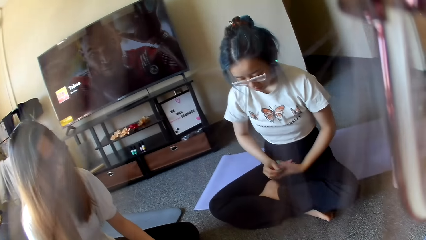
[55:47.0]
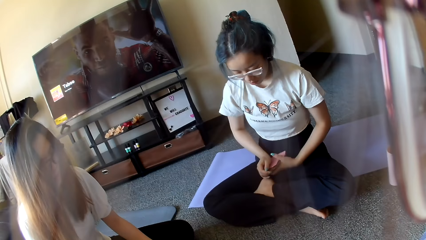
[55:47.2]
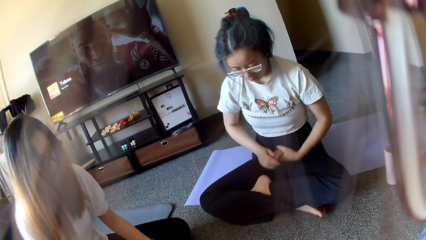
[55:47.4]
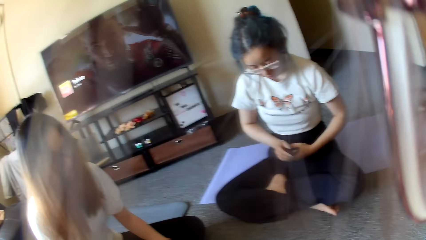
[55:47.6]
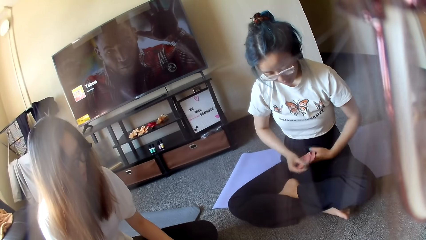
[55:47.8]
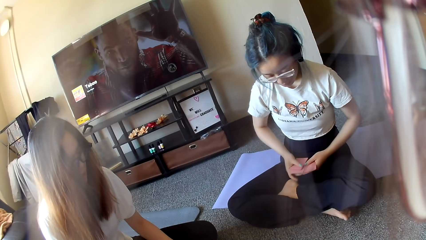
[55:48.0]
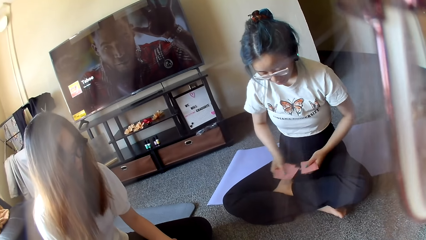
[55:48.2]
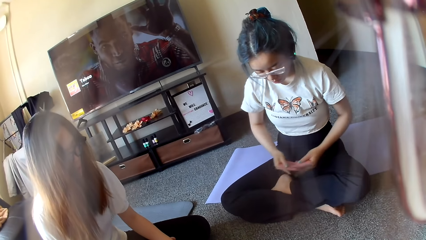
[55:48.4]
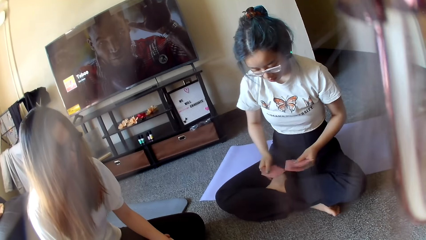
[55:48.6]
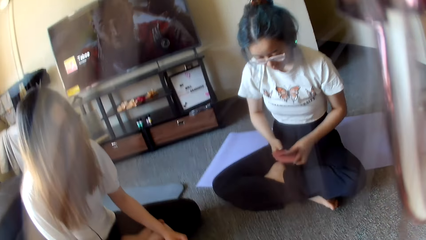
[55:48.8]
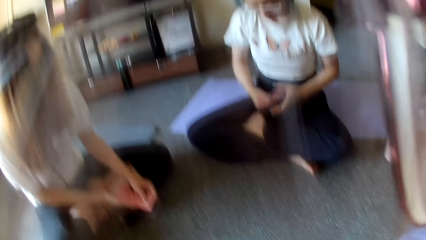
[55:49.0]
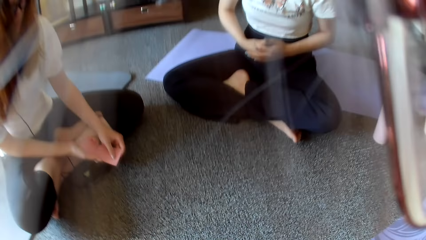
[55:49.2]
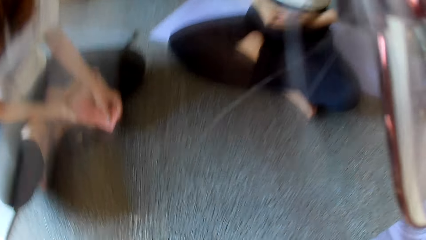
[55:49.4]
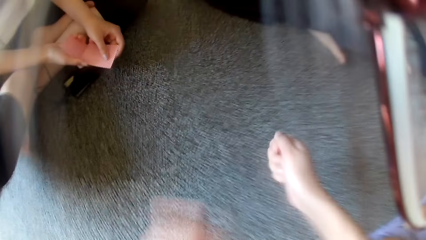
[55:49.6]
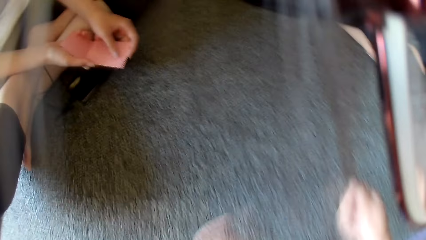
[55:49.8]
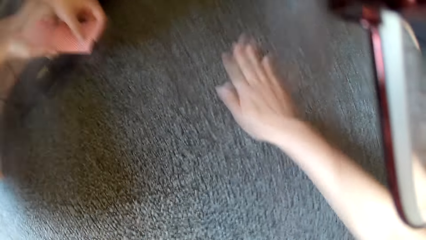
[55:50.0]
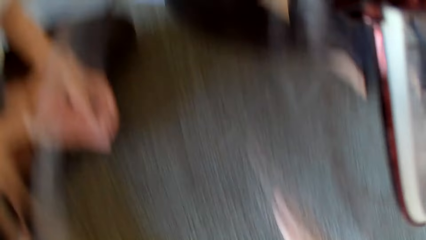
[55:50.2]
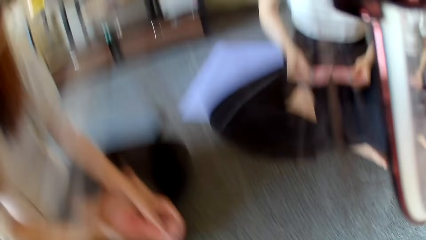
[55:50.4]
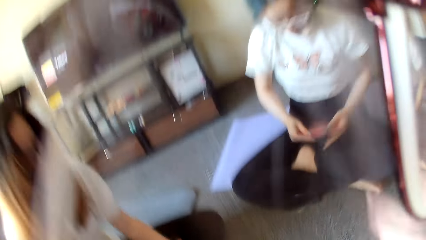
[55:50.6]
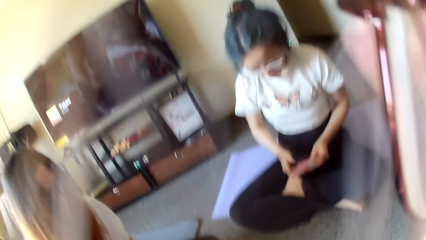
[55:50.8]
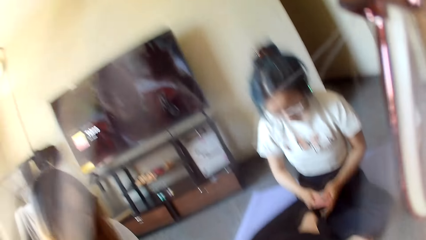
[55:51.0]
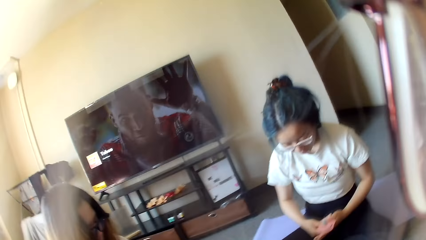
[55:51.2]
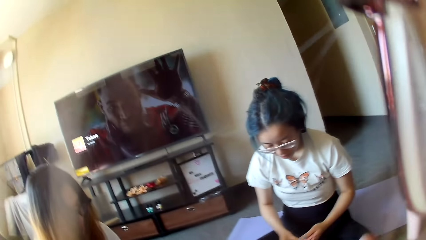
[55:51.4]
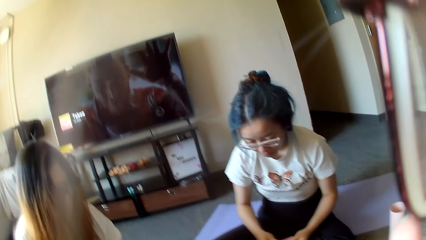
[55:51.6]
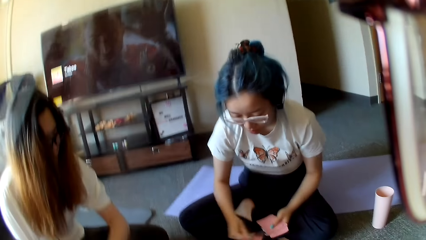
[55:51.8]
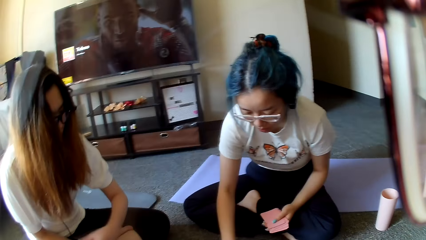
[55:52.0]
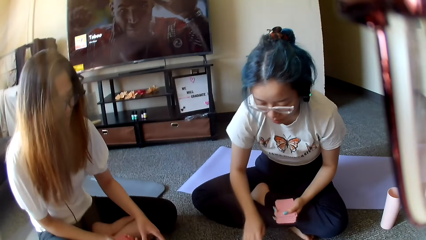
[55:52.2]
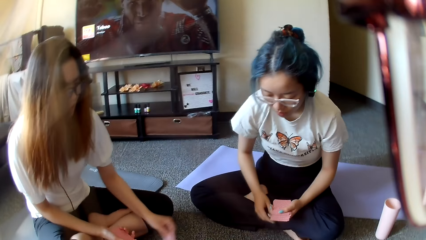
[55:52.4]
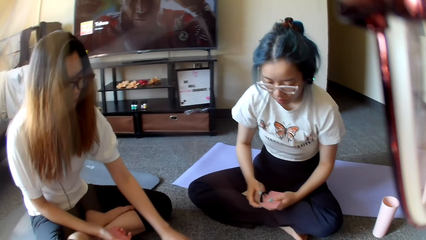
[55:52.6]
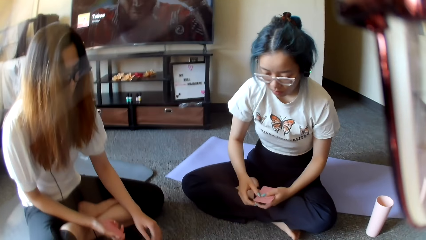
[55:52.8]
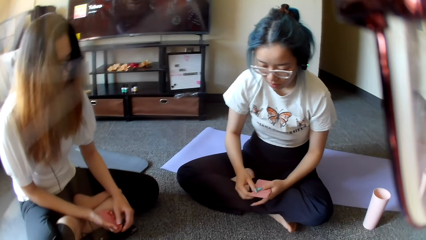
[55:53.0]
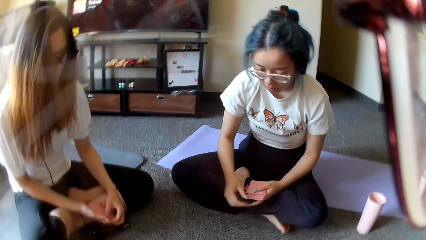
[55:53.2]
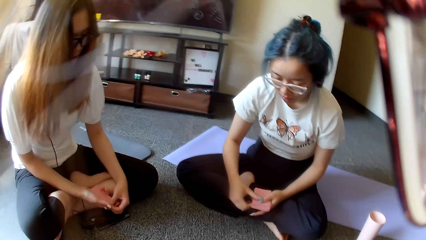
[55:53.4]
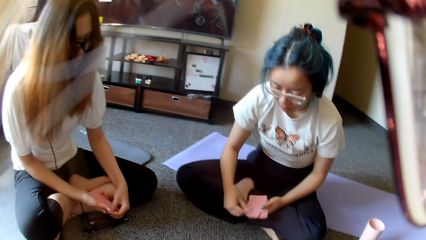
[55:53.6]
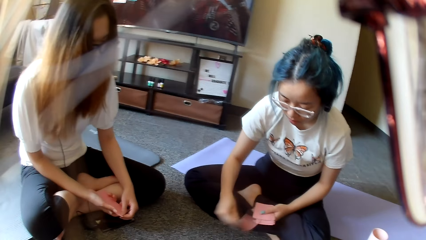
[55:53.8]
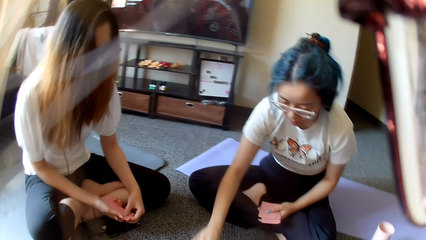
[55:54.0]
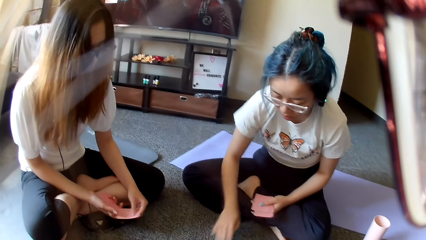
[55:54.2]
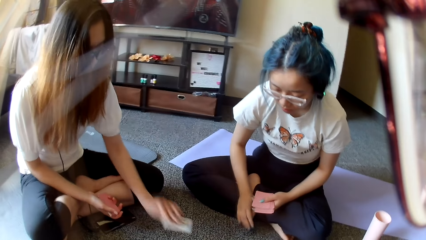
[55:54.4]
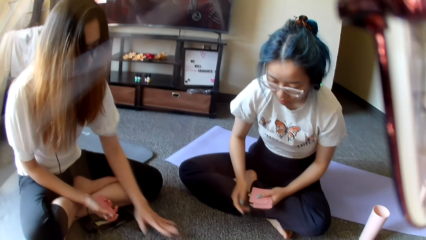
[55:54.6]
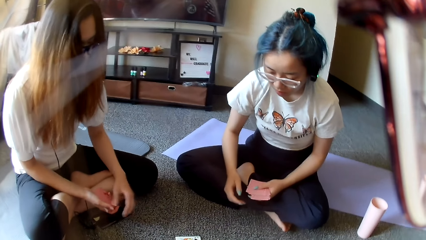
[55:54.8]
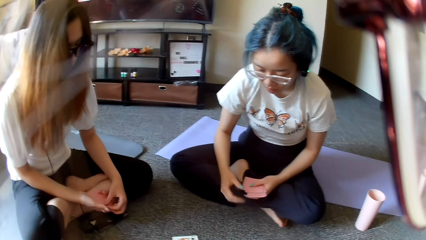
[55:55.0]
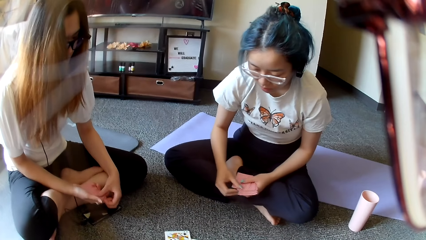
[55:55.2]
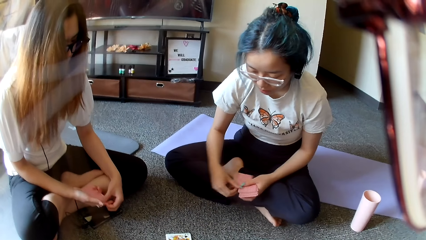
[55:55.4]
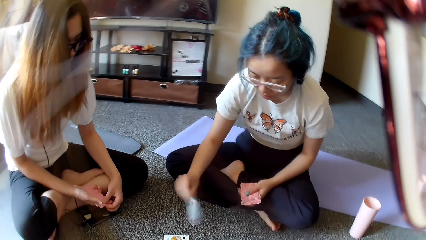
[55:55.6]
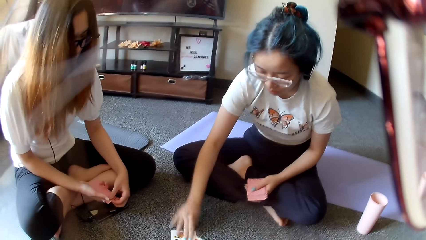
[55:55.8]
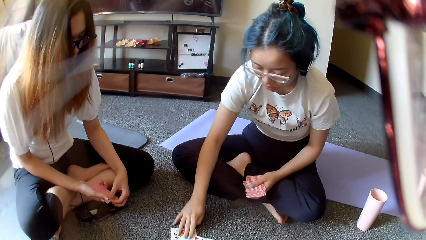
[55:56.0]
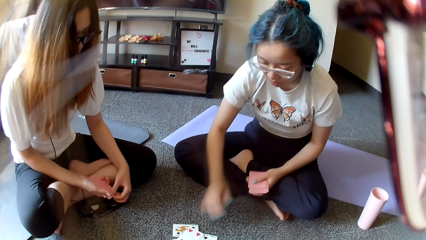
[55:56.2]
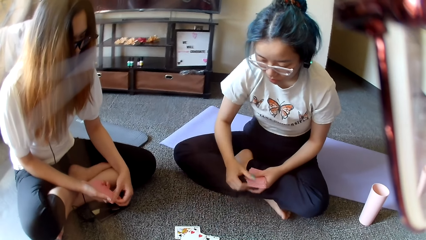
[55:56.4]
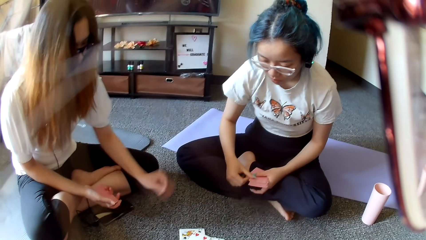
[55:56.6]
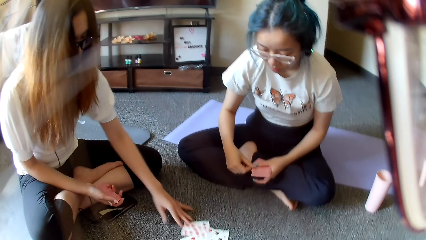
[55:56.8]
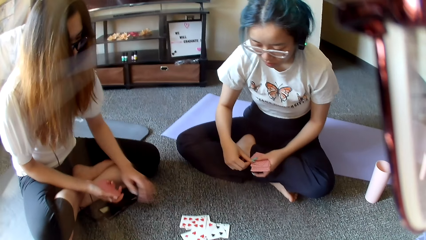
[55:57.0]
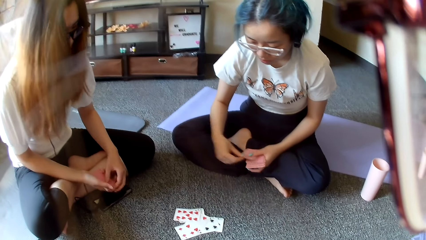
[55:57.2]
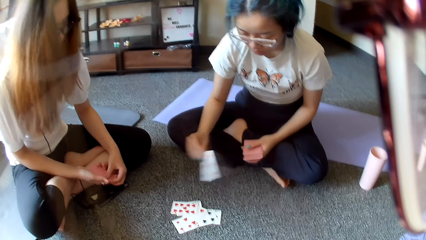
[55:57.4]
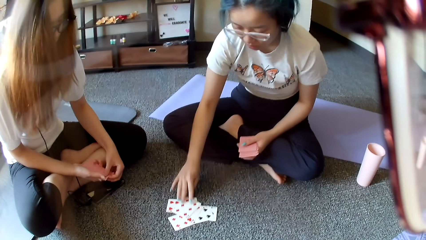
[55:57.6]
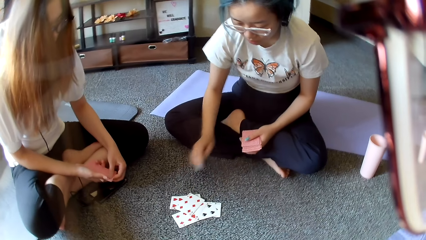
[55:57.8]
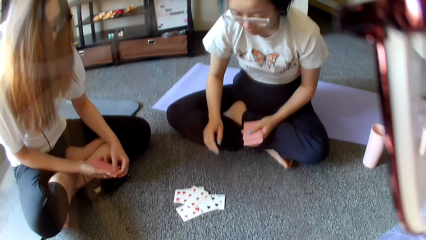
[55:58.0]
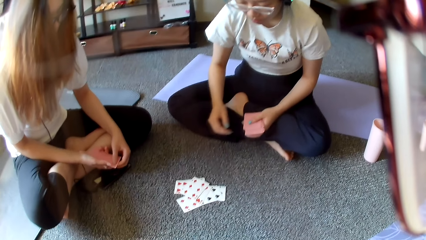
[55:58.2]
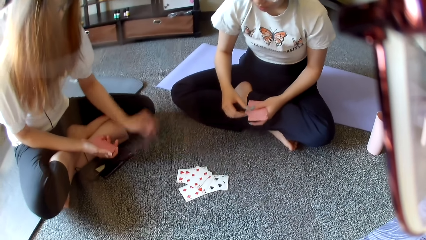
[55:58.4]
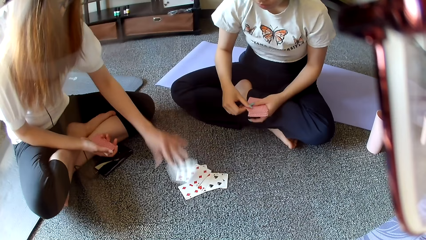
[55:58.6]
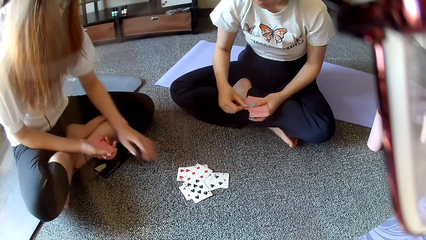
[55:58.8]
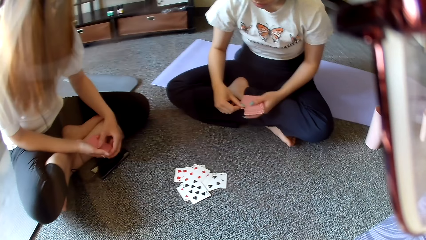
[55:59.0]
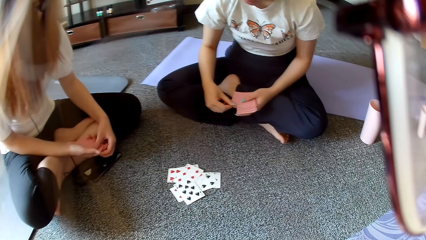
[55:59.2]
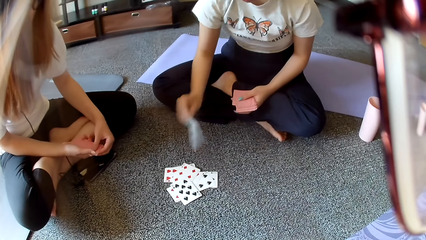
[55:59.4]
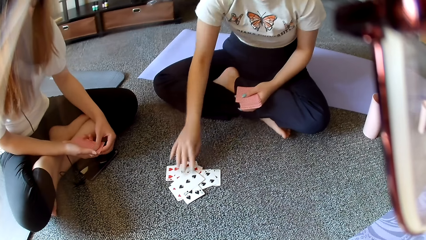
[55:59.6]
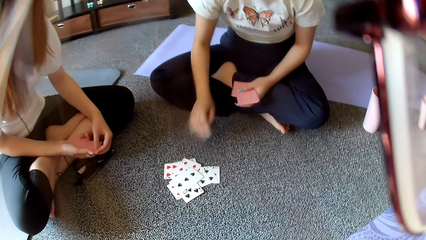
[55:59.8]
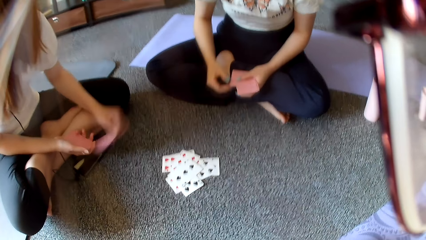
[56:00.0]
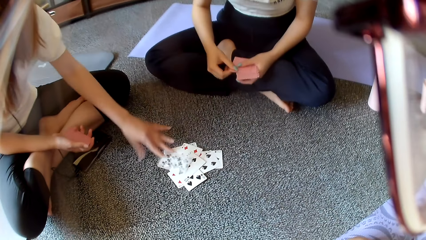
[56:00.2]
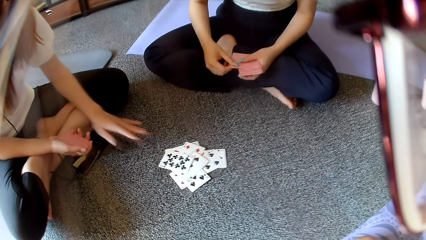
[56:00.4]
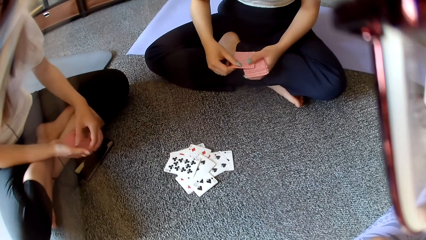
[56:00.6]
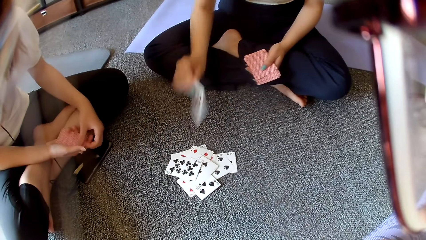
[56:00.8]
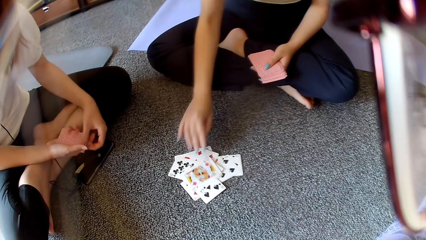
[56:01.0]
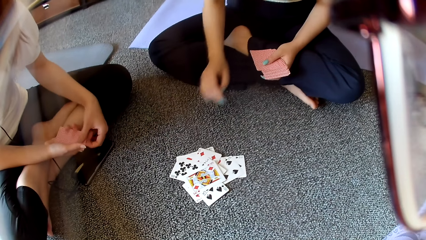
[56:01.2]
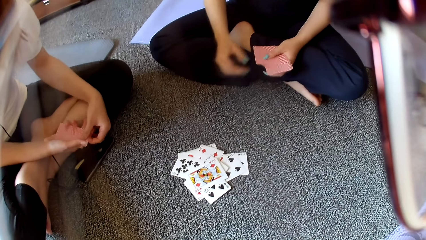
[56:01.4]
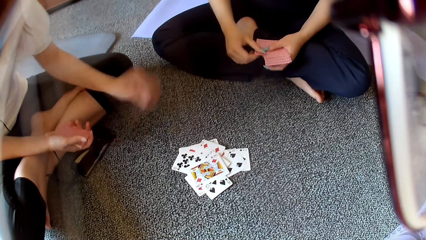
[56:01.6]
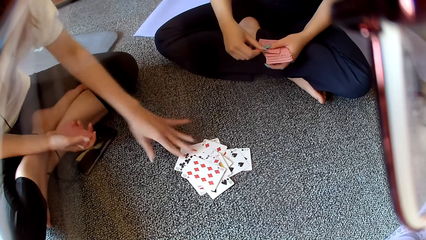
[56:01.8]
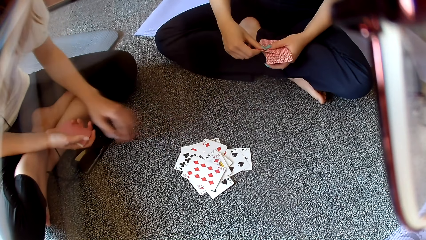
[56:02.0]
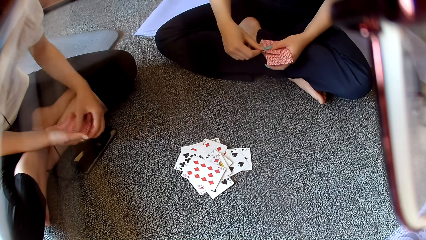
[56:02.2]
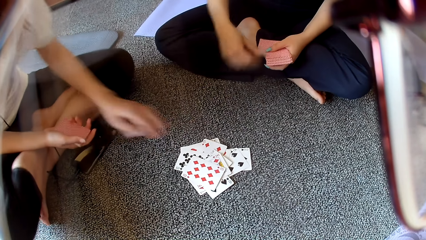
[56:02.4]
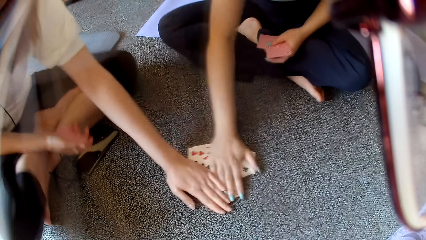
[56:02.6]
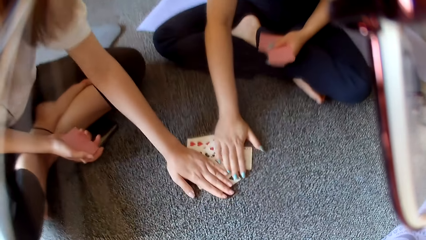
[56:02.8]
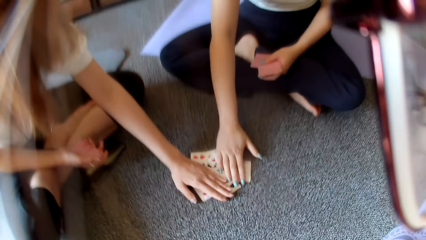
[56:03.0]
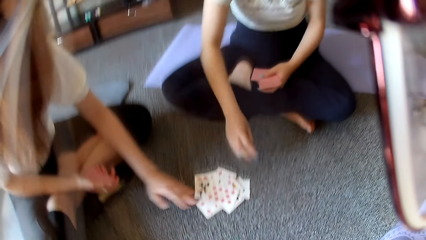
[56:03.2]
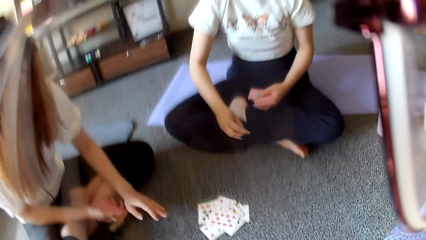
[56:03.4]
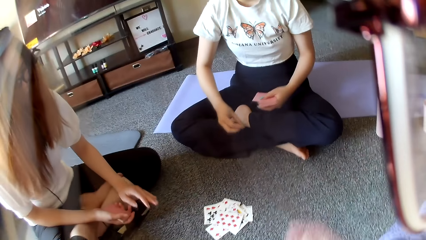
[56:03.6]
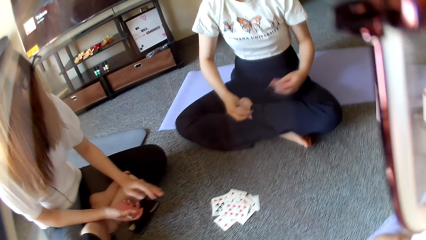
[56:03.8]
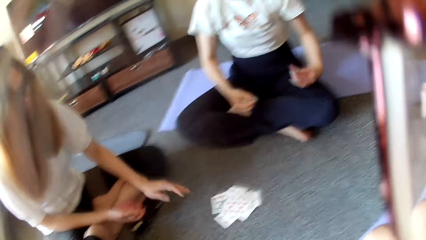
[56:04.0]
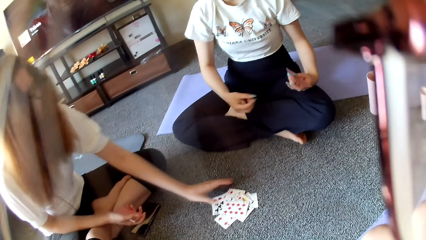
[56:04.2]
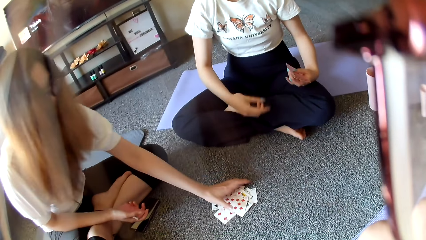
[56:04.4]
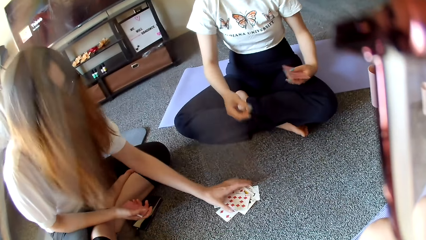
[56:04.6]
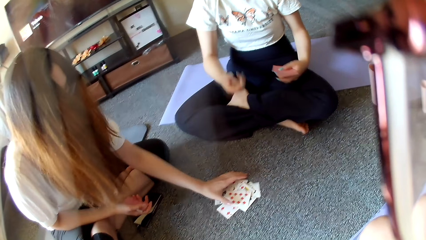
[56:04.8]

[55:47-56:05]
The camera wearer looks around. A woman shuffles a card. The camera wearer taps on the floor. The woman shuffles the cards. The woman places a card on the floor. Another woman places a card on the floor. The first woman places a card on the floor. The other woman places a card on the floor. The first woman places a card on the floor. The other woman places a card on the floor. The first woman places a card on the floor. The other woman places a card on the floor. The first woman places a card on the floor. The other woman places a card on the floor. The other woman holds the cards. The first woman holds the cards. The other woman taps on the cards. The first woman taps on the cards.
